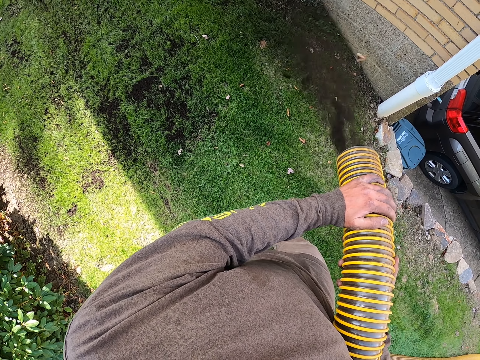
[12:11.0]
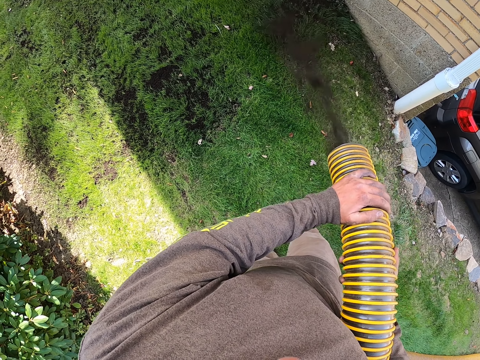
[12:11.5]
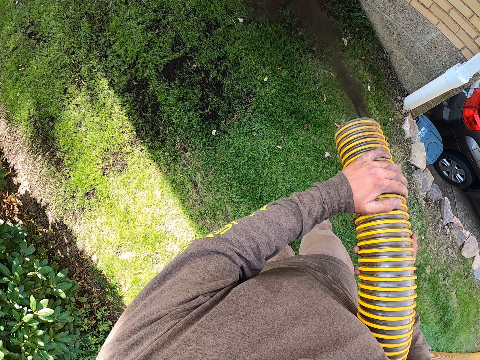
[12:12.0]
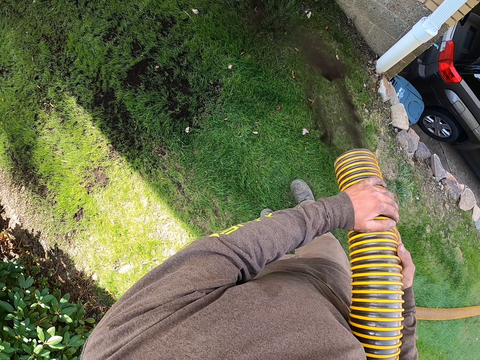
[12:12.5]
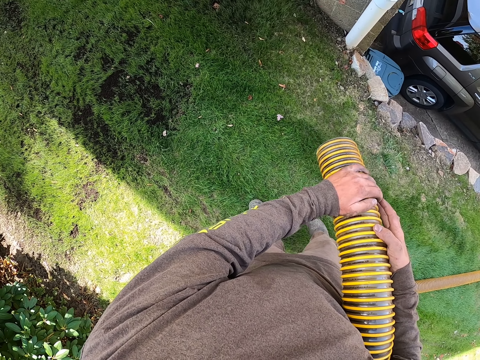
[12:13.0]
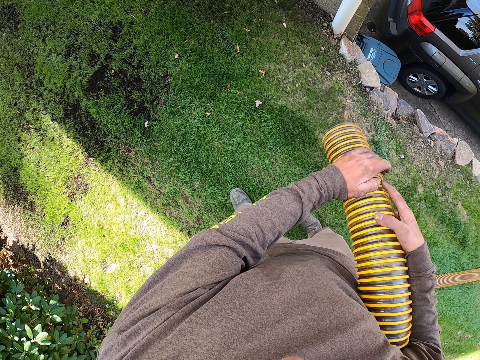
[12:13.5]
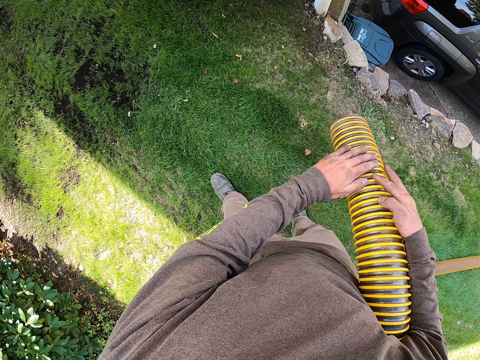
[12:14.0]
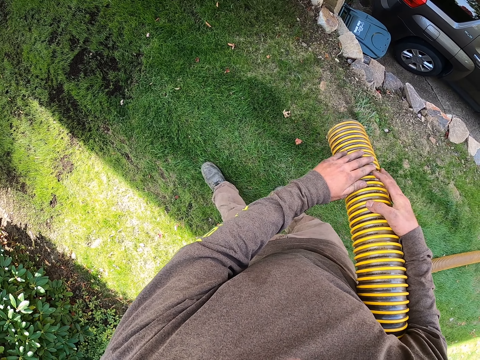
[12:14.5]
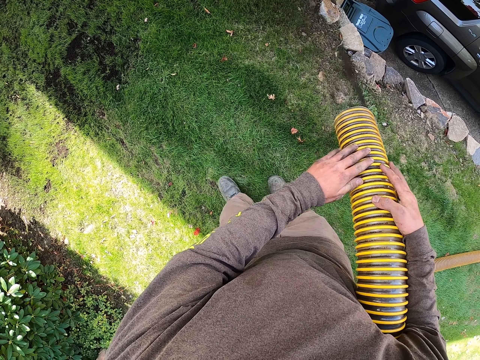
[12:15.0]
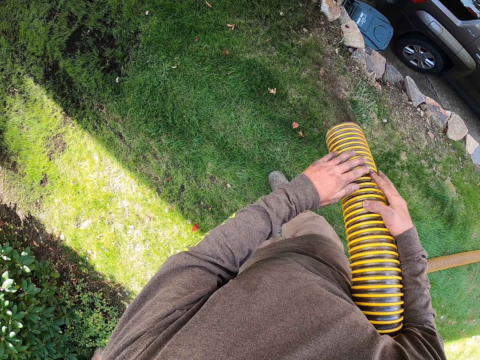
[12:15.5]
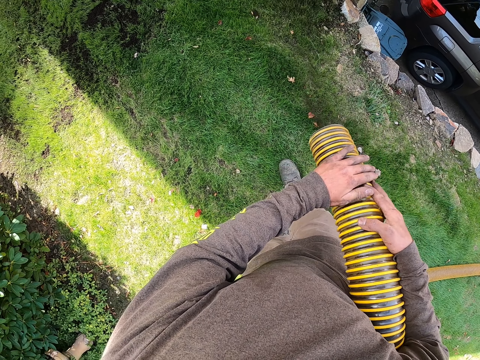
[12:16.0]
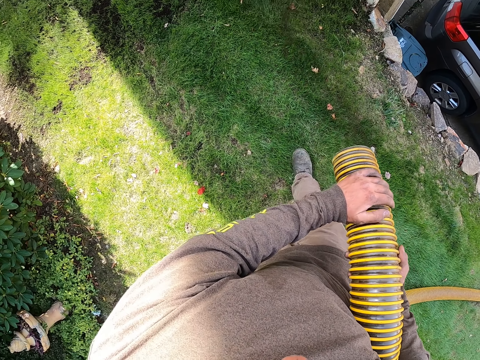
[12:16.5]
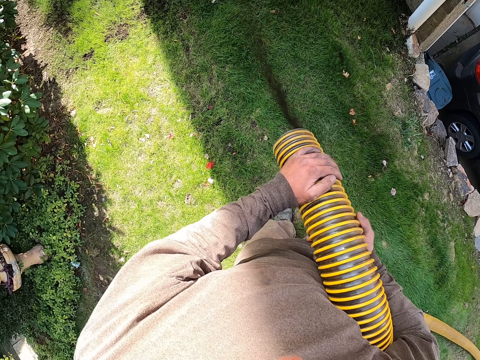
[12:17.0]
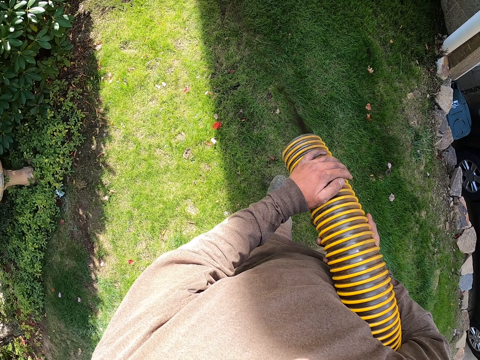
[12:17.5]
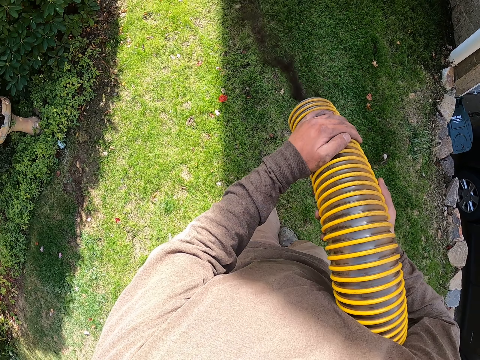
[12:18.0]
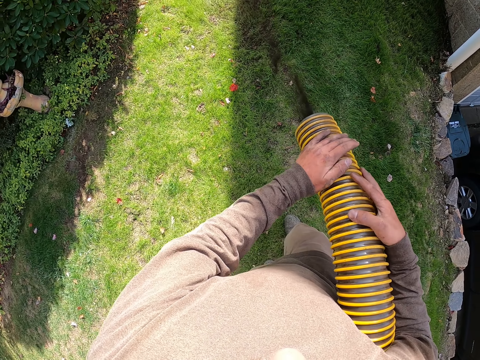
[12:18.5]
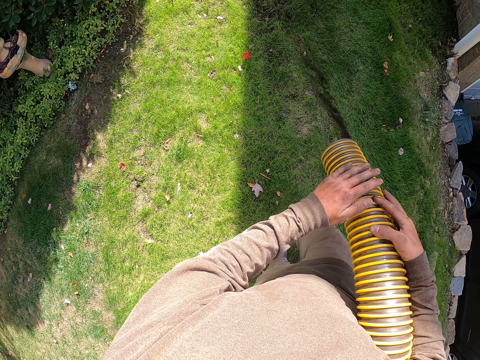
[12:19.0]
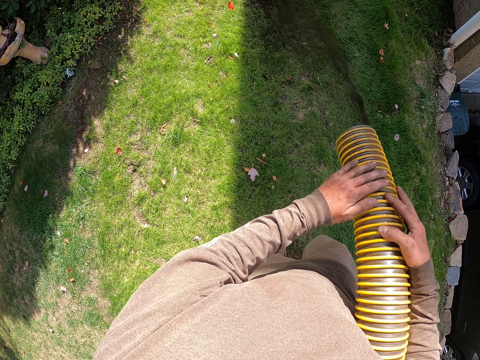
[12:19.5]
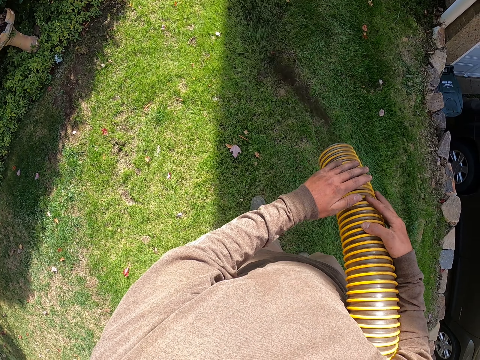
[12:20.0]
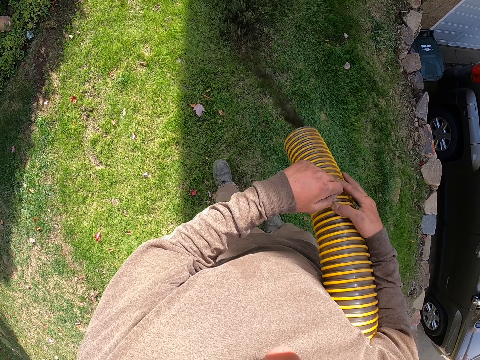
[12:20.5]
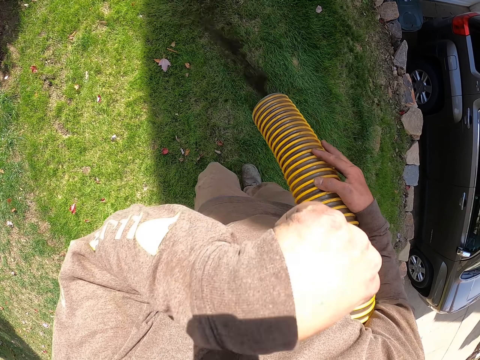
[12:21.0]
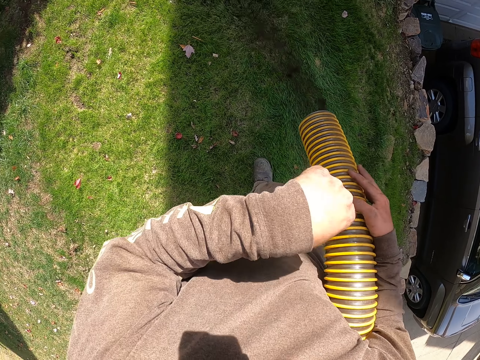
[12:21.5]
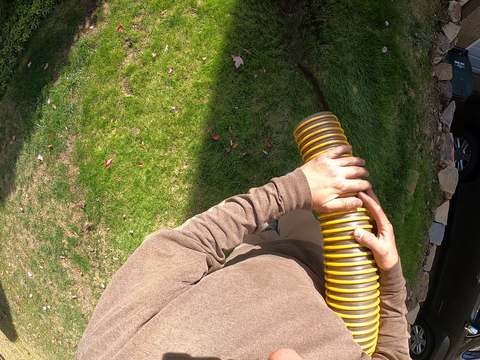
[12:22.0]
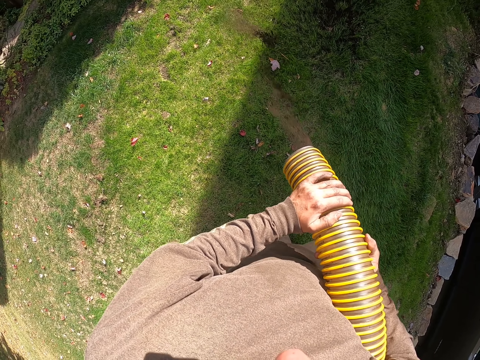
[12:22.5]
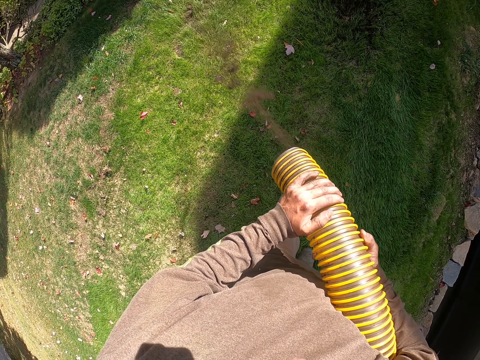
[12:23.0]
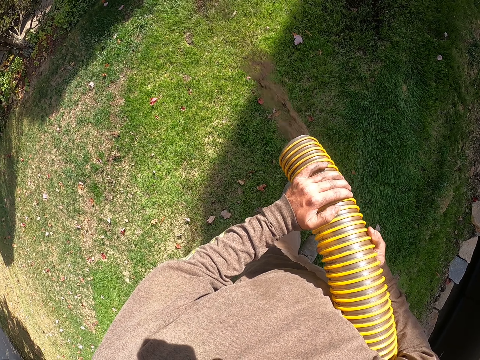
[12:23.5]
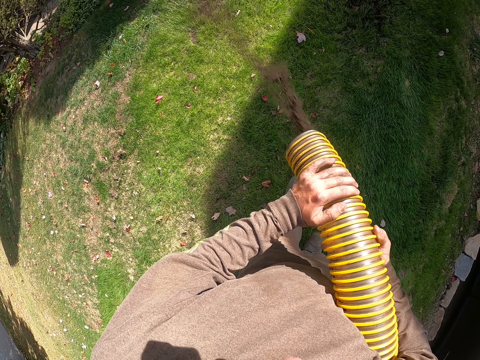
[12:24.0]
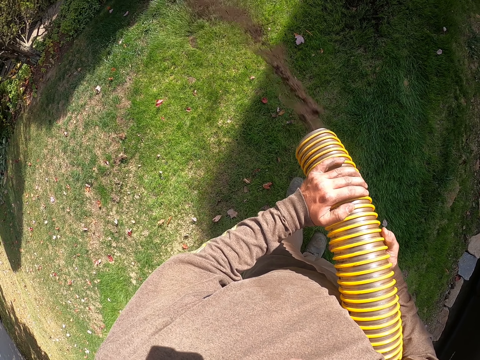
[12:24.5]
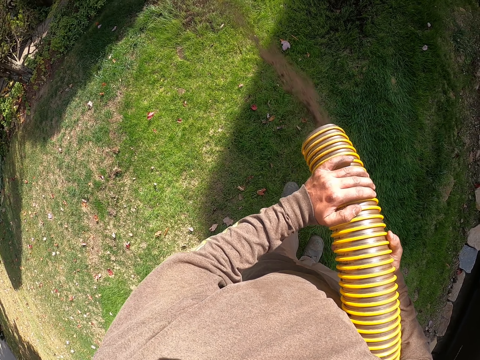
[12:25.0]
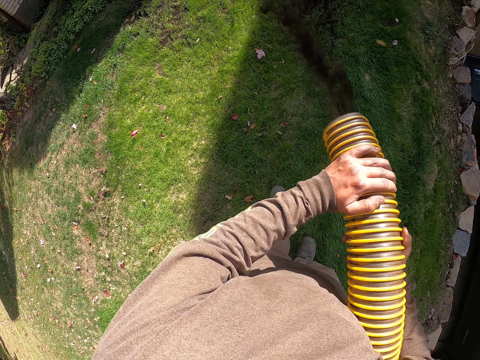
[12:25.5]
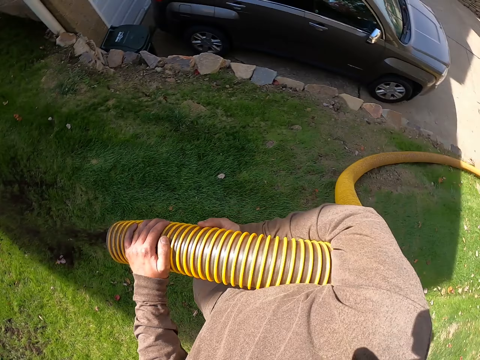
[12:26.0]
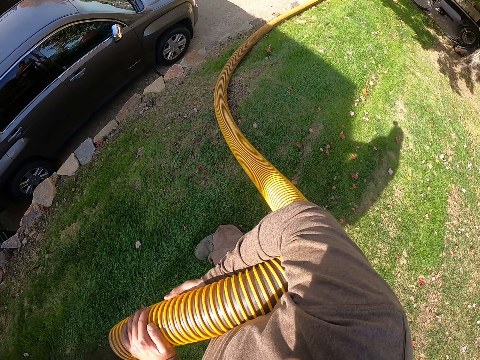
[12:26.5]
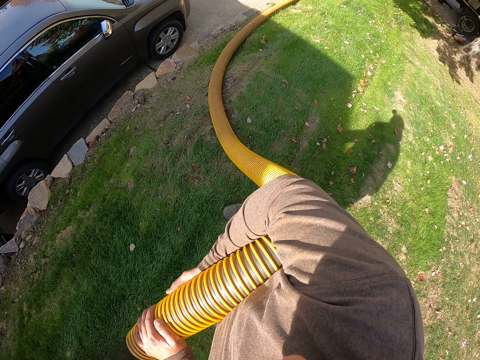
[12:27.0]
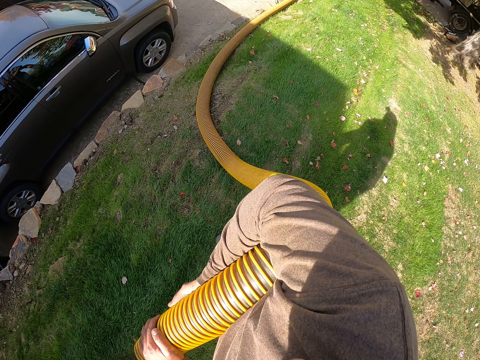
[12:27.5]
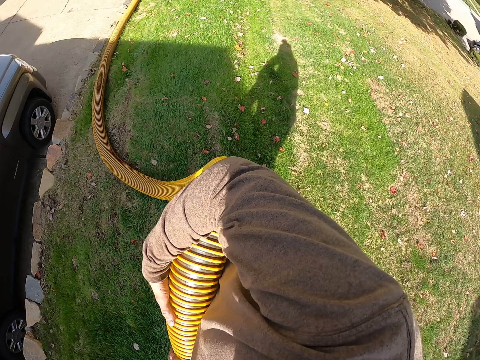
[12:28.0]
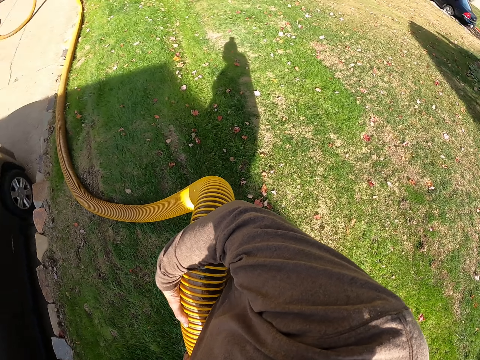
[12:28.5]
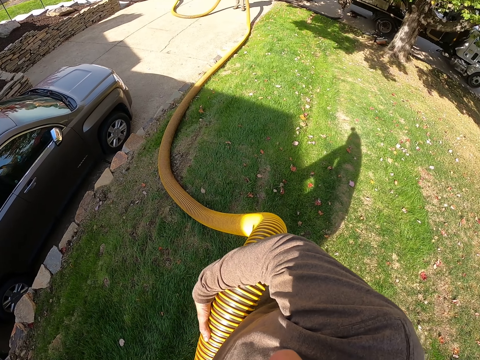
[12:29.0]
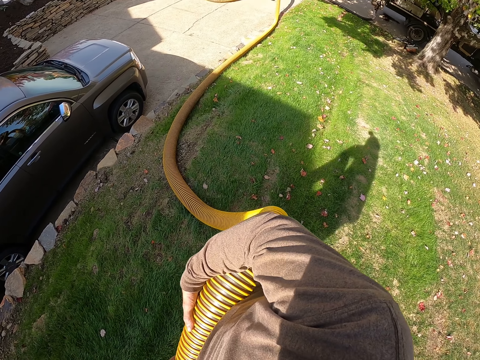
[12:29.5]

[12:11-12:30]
The camera wearer wipes the face with the hand. They hold the pipe with both hands. They blow the soil on the grass with the hose pipe. They pour soil on the grass with the pipe. They look around the field.

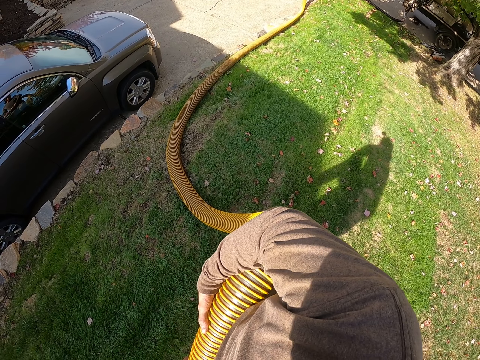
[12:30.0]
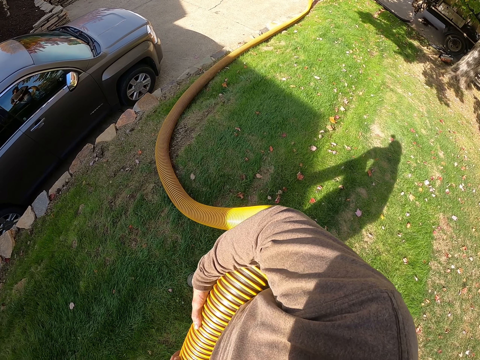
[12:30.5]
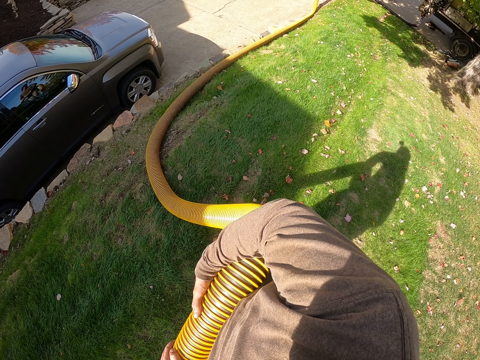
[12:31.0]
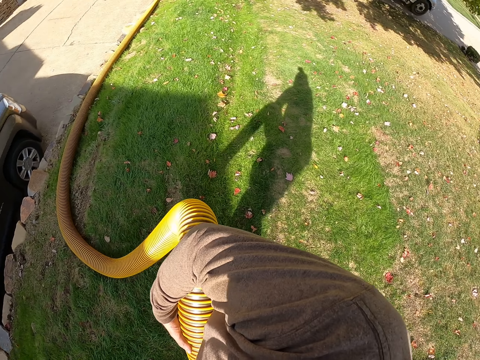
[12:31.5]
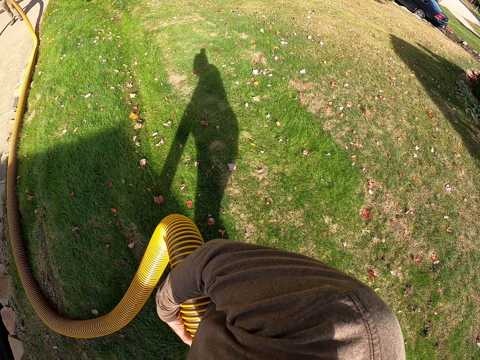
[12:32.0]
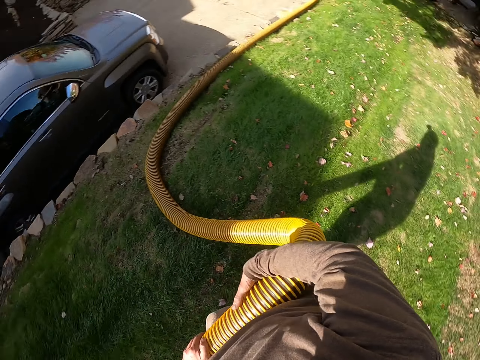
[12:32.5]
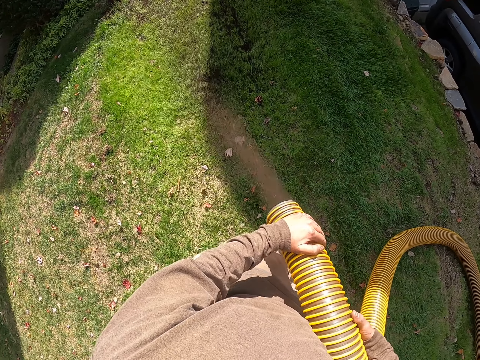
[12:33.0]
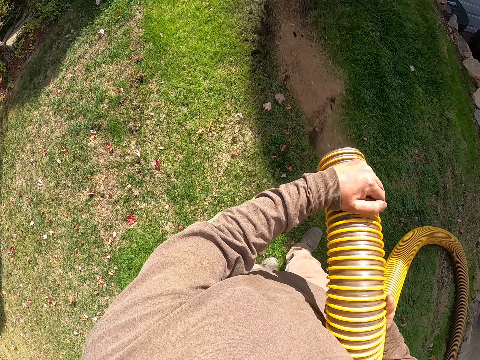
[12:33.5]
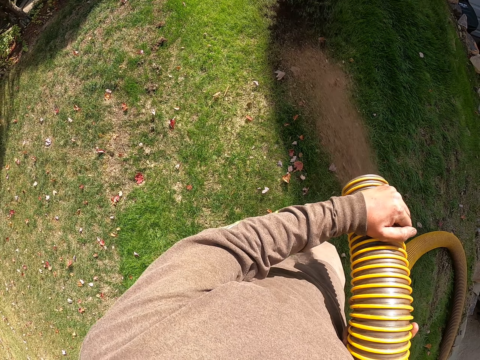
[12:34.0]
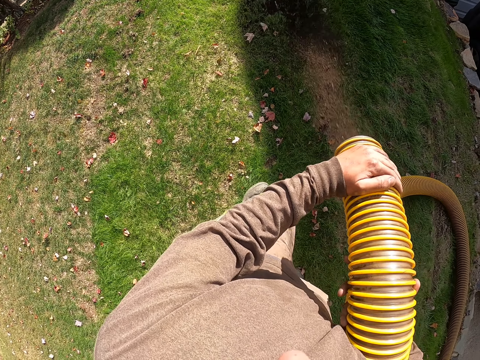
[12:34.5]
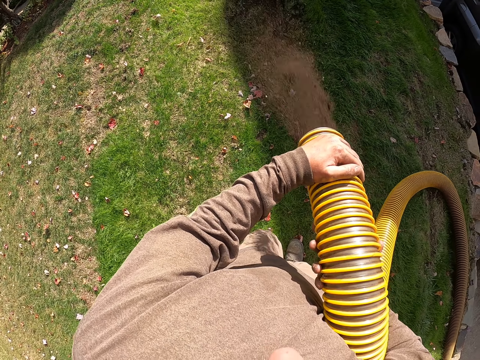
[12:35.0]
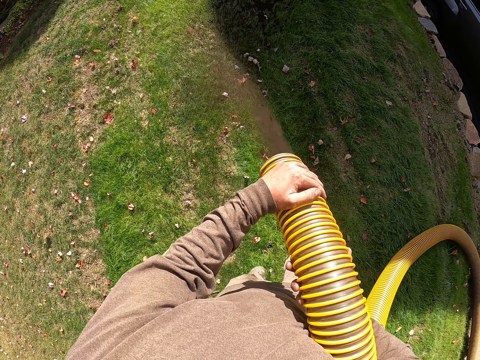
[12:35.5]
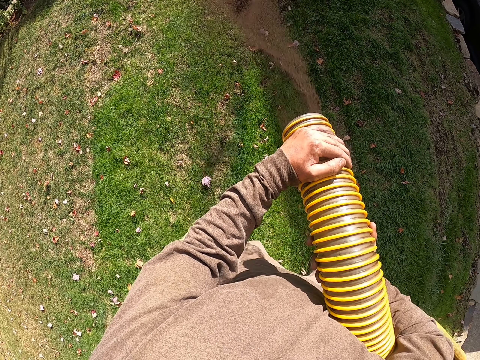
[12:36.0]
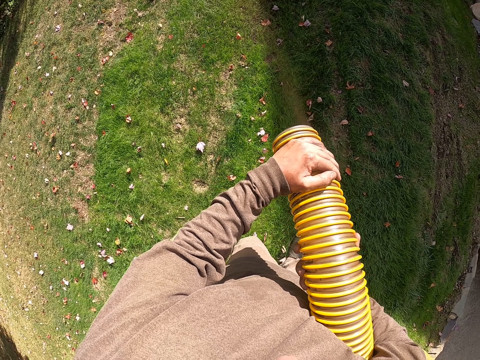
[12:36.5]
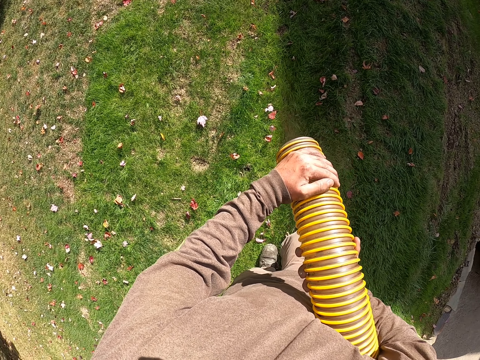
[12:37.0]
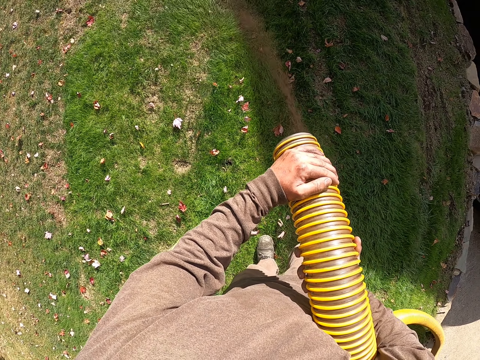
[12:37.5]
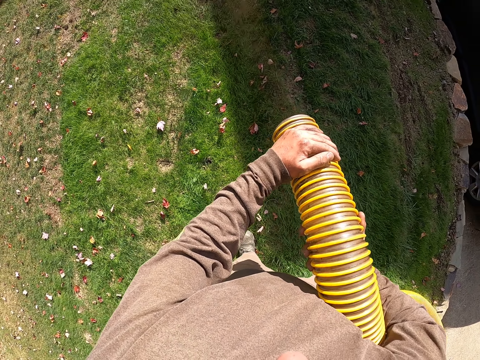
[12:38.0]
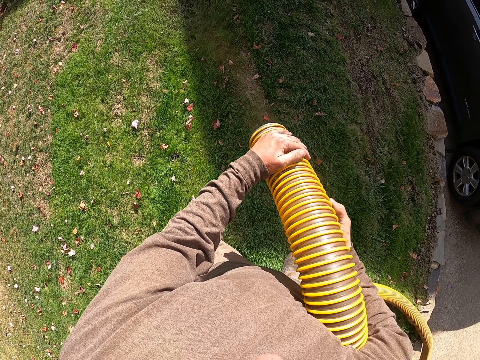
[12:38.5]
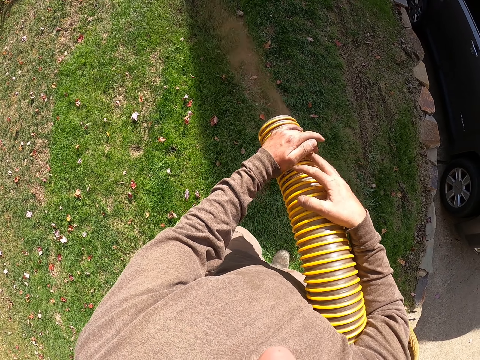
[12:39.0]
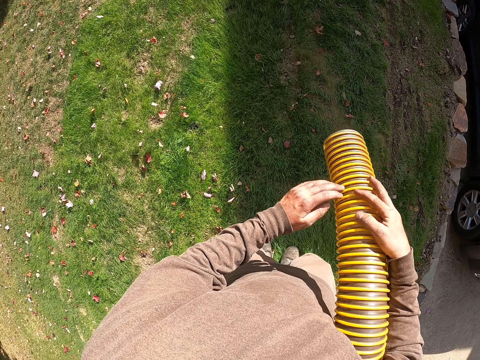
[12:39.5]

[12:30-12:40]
The camera wearer blows the soil on the grass with the hose pipe.
